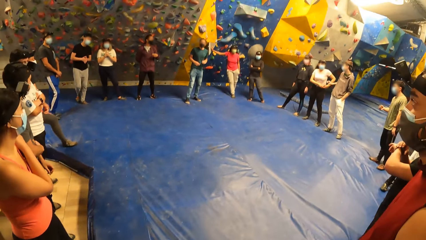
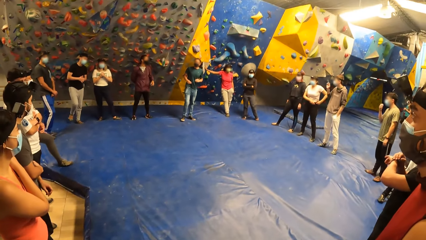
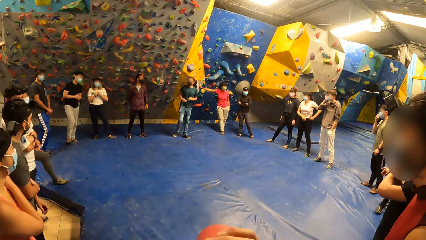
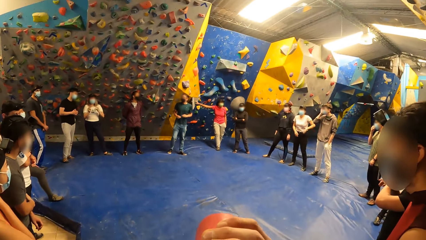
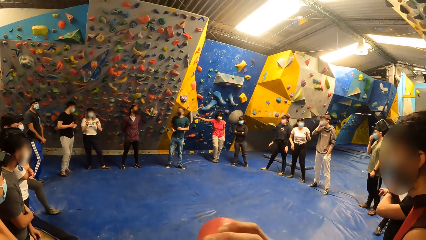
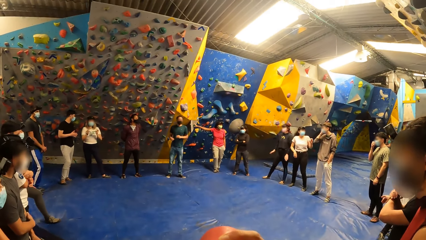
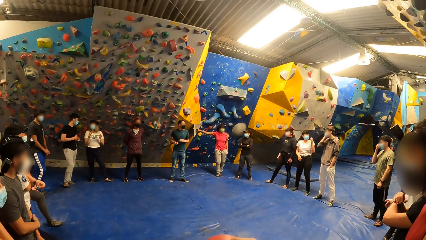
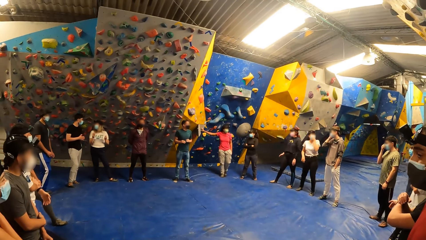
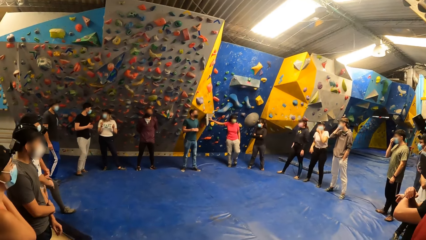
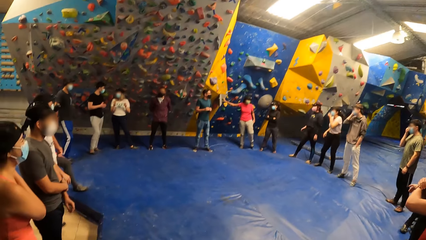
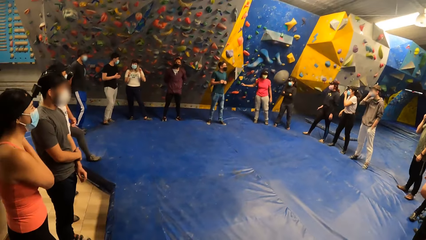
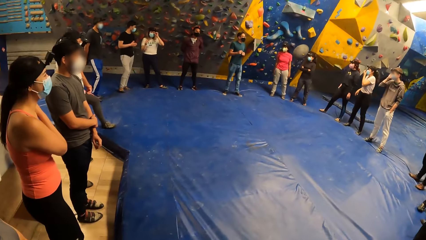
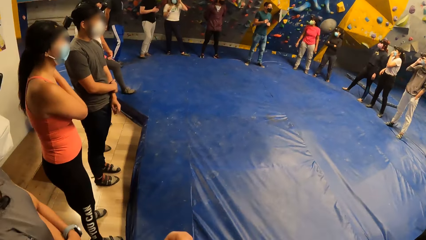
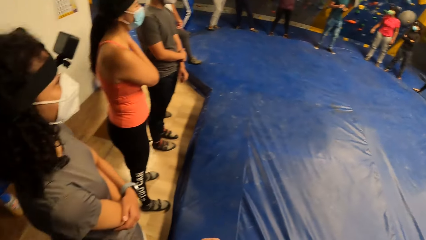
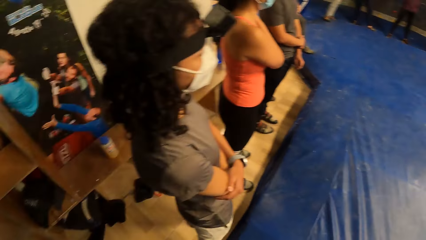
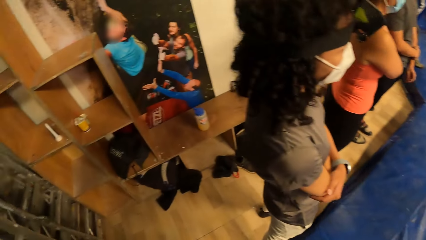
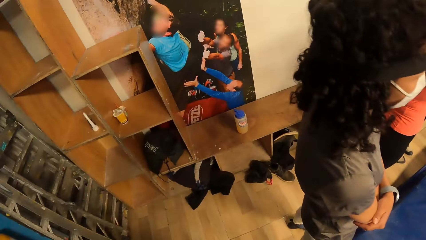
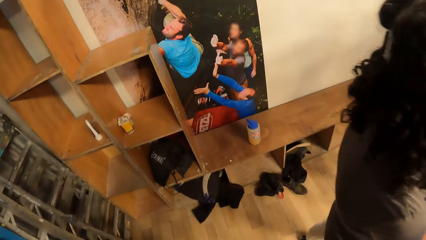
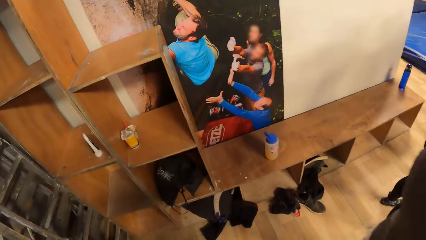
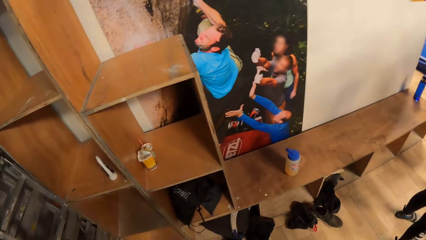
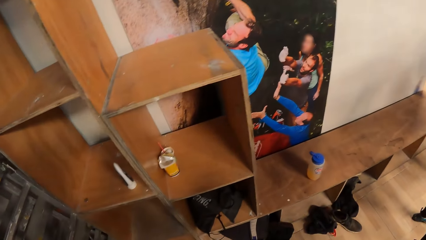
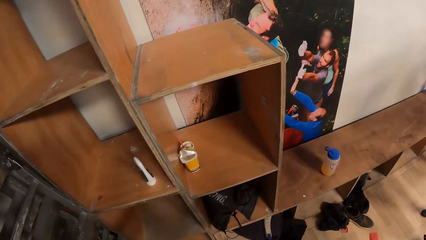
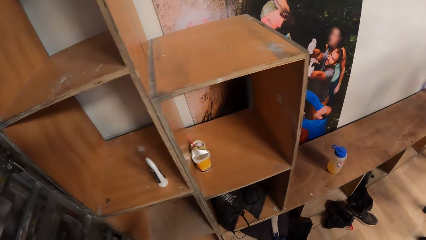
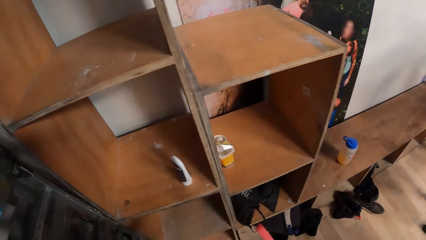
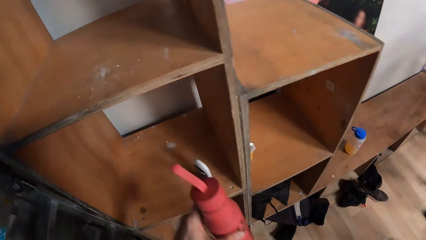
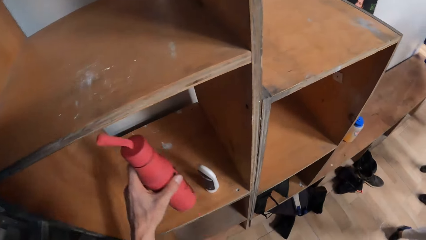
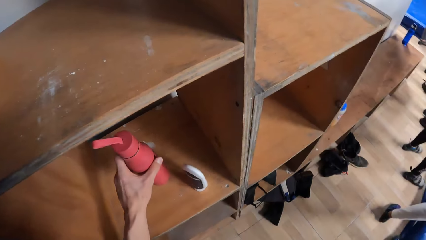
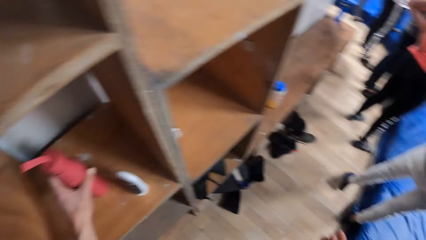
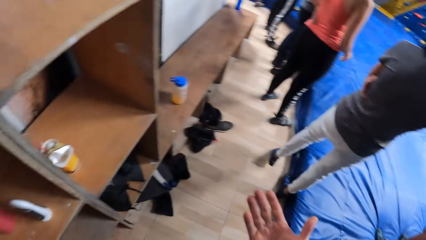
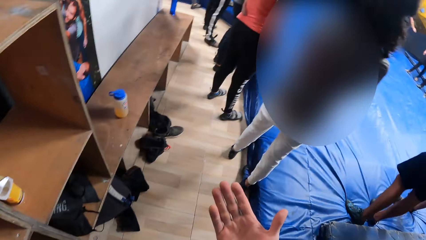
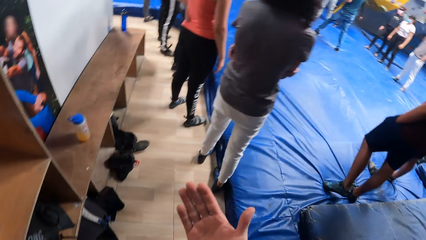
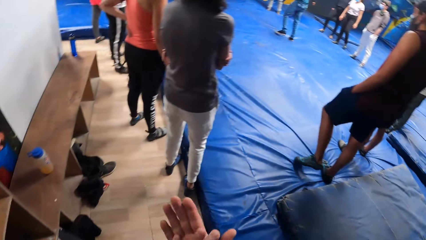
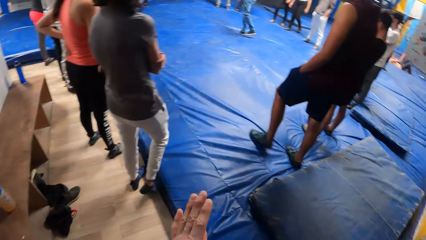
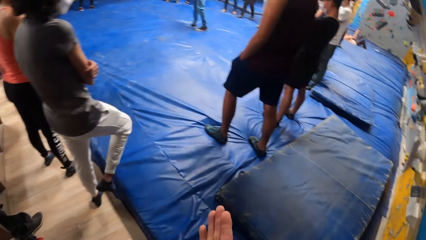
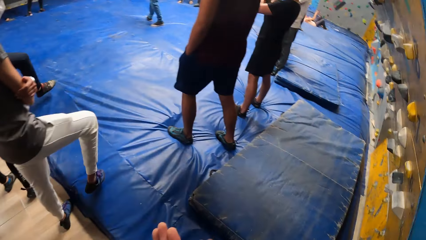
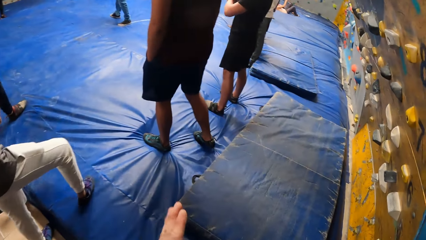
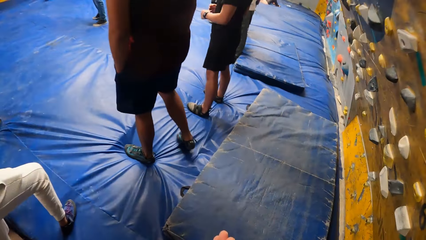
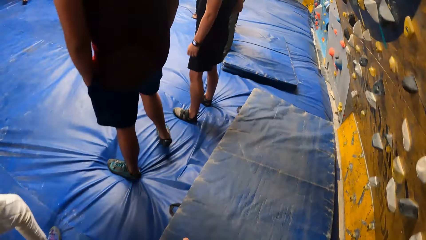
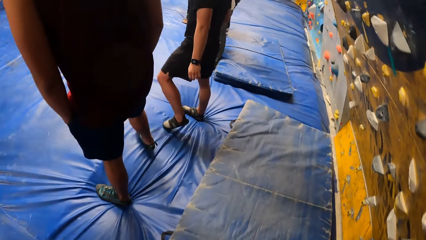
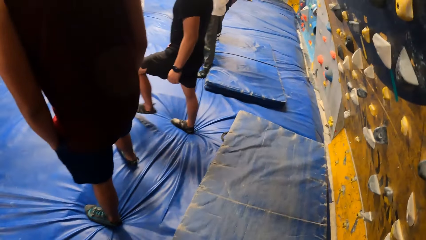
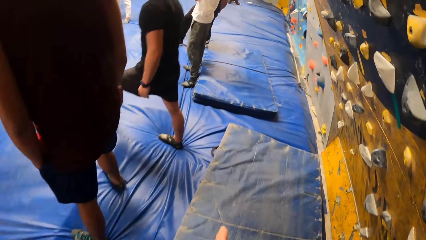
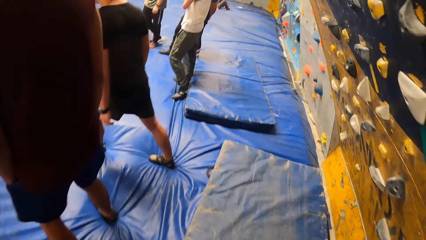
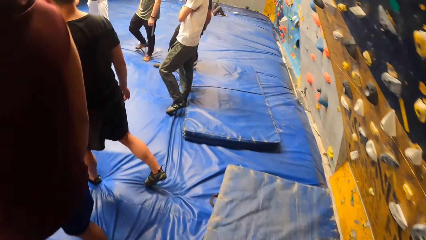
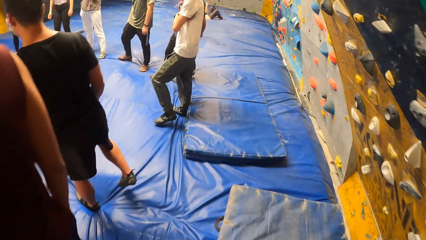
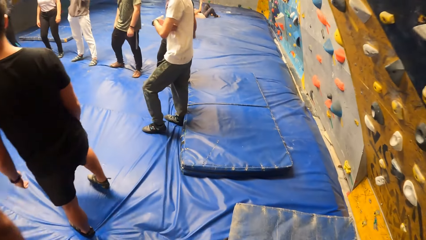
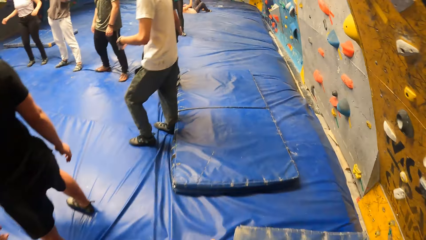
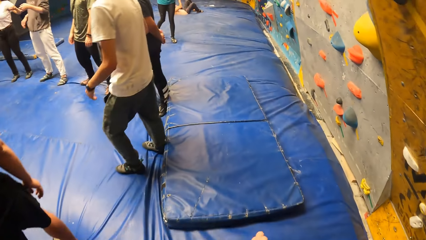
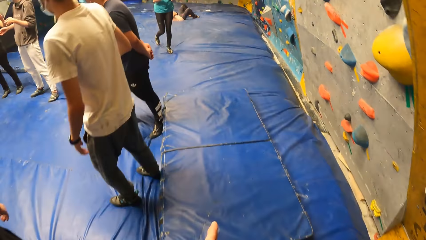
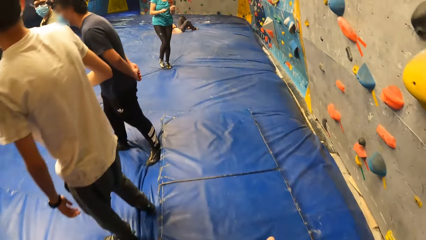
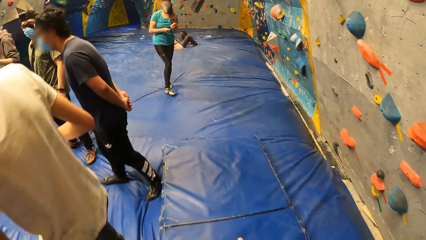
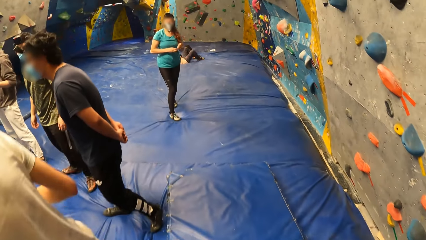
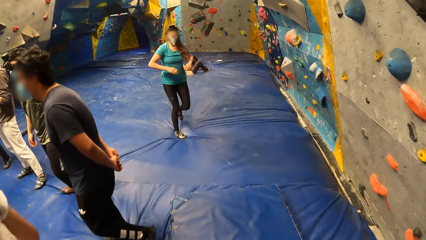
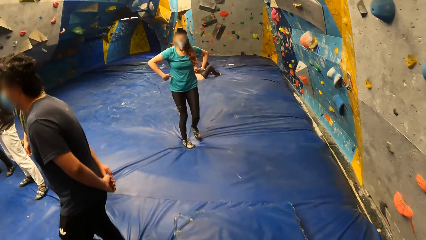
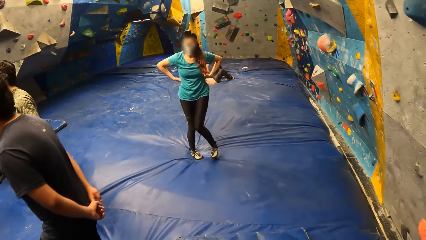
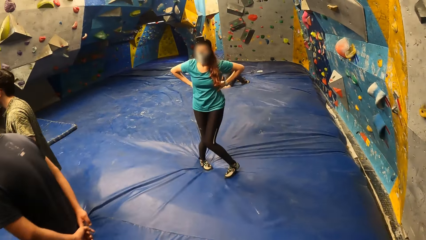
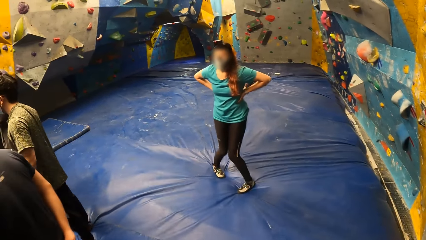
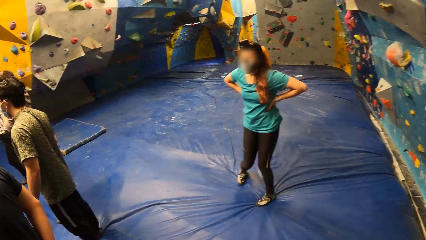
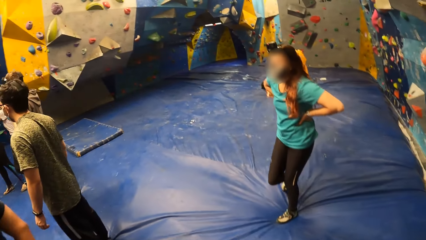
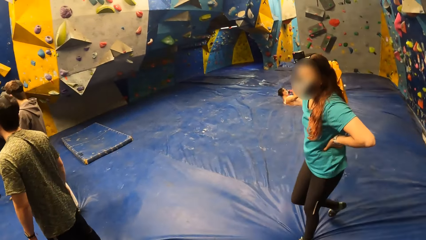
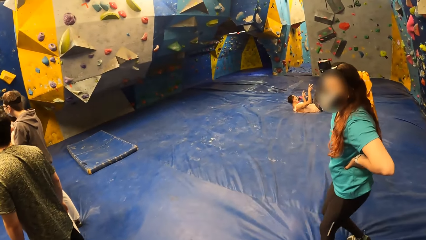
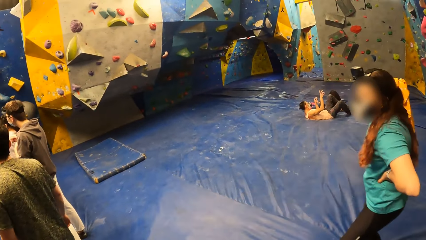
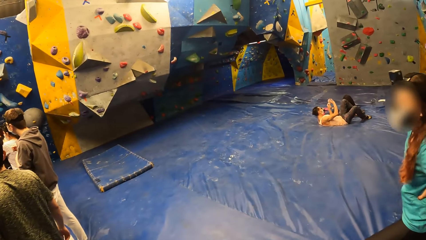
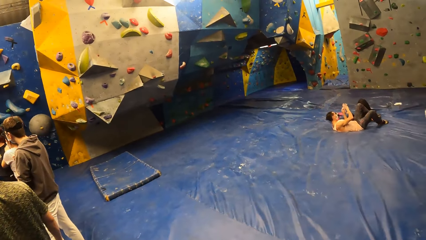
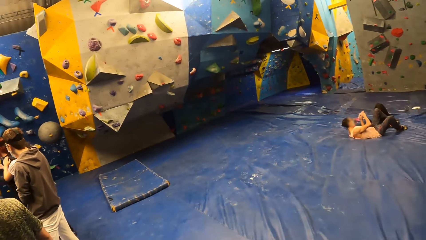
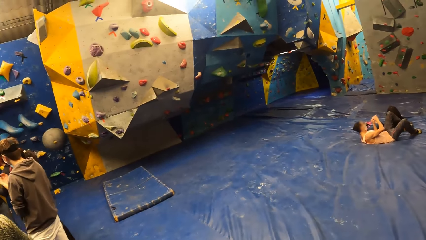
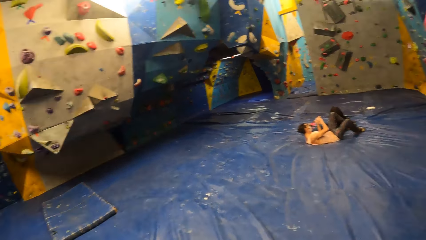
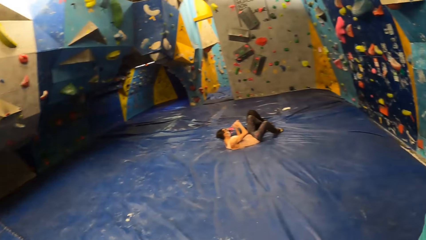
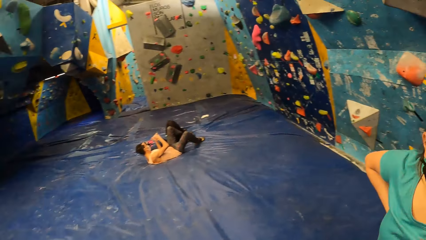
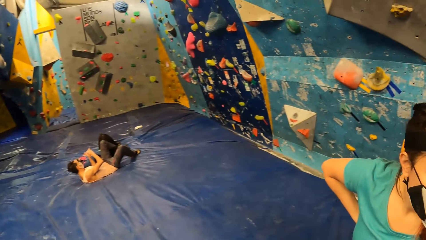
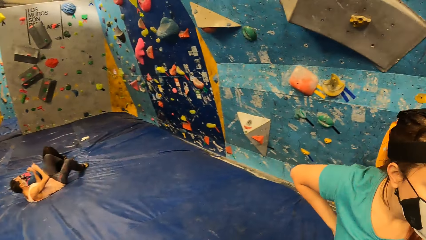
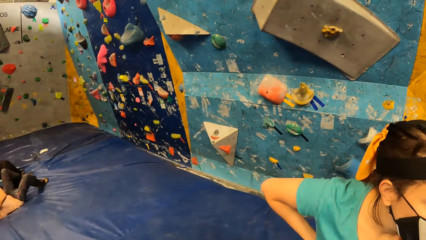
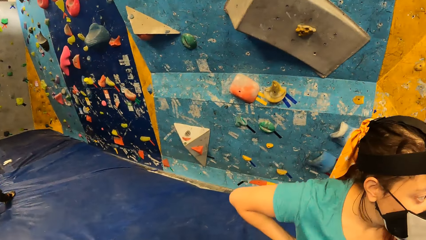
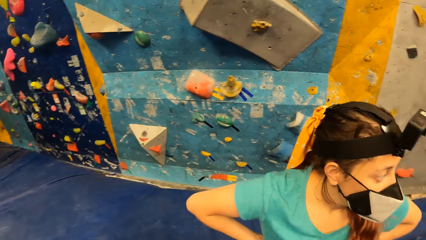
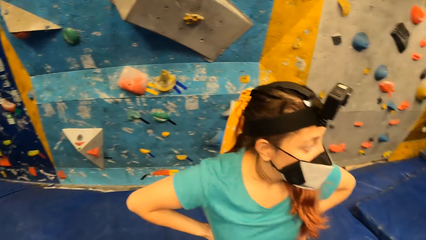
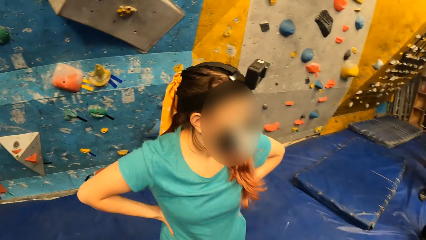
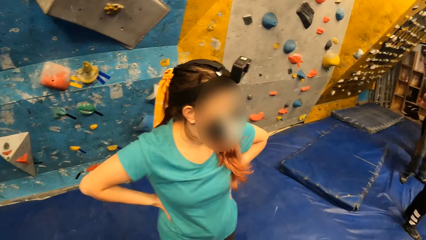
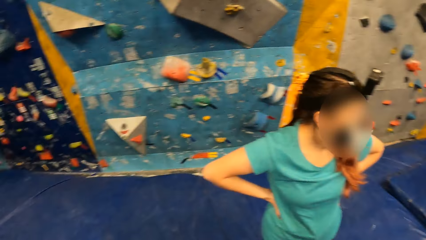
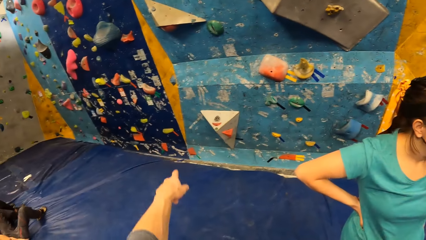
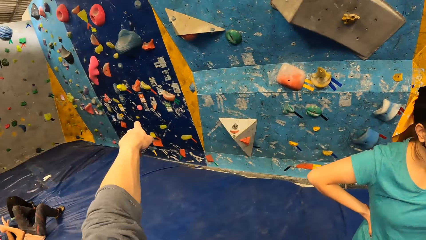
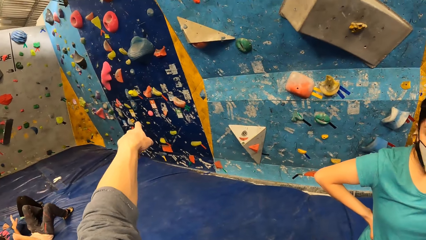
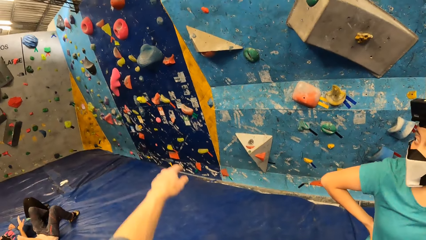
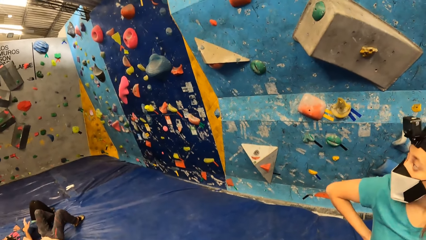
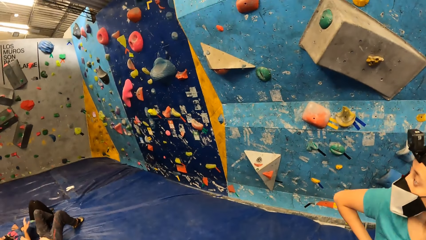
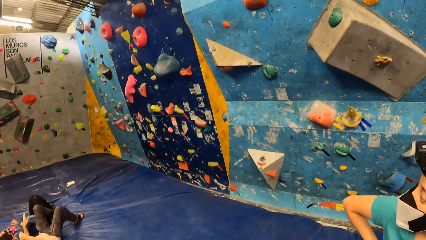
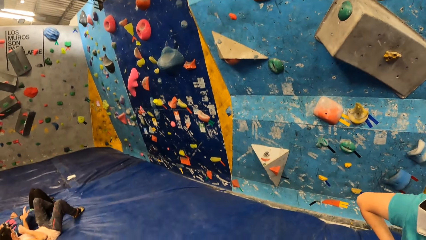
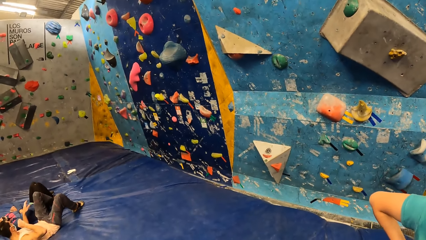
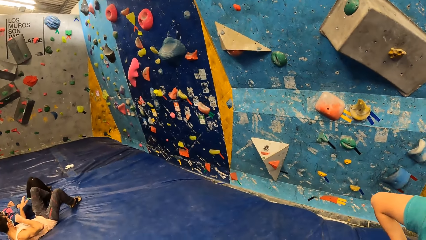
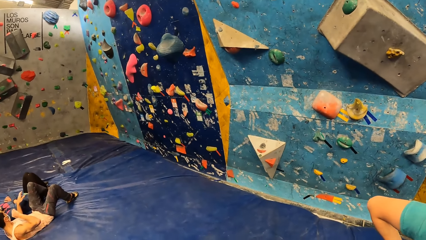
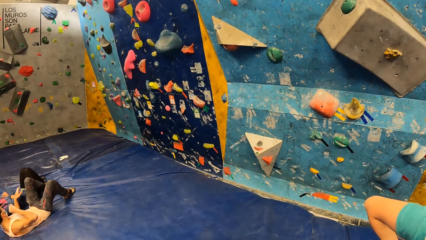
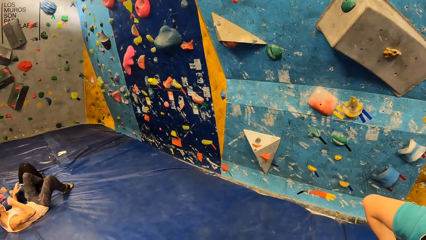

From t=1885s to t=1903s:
The camera wearer drinks from the water bottle in his right hand. He looks closer. He turns back. He places the lotion bottle in the shelf with his left hand. He rubs both hands together. He walks around the climbing room. The woman walks through the bouldering gym. The camera wearer looks around. He points at the wall with his left hand.
